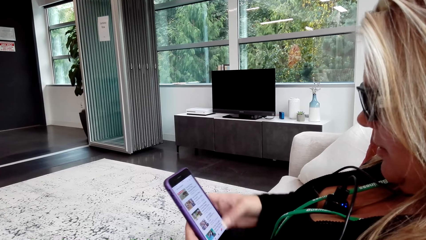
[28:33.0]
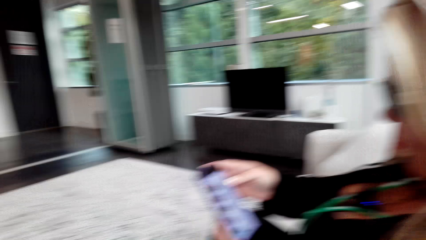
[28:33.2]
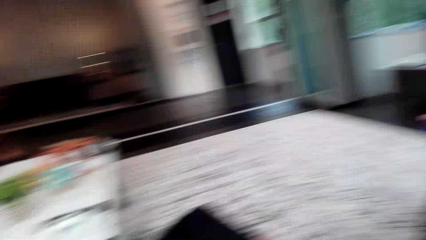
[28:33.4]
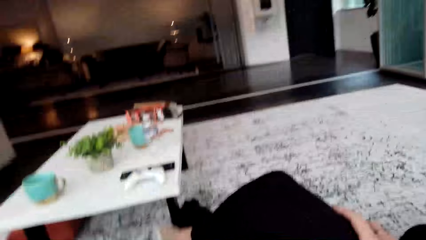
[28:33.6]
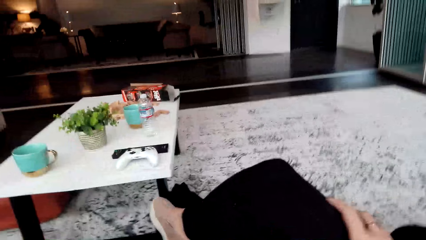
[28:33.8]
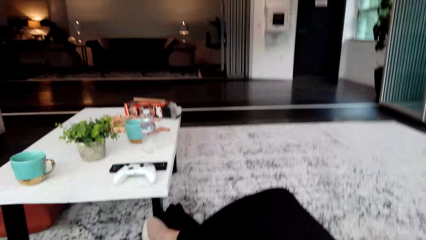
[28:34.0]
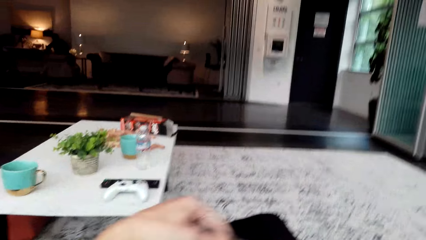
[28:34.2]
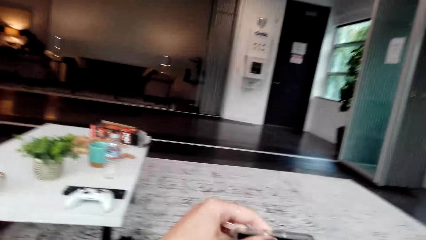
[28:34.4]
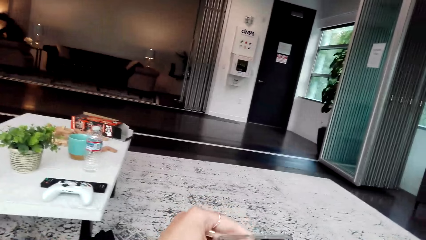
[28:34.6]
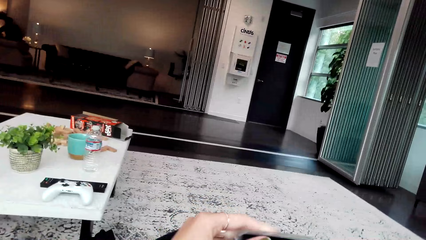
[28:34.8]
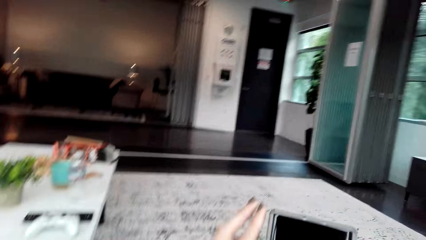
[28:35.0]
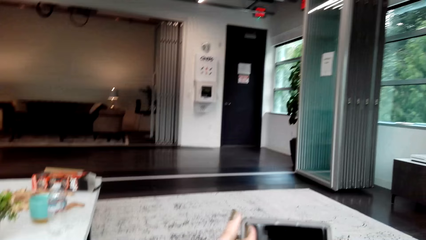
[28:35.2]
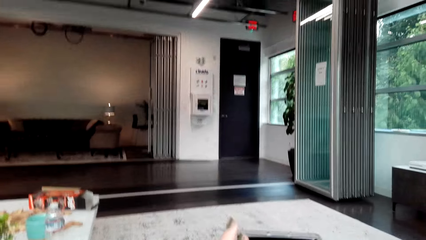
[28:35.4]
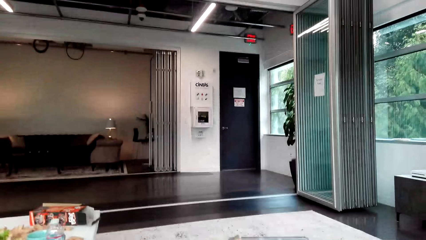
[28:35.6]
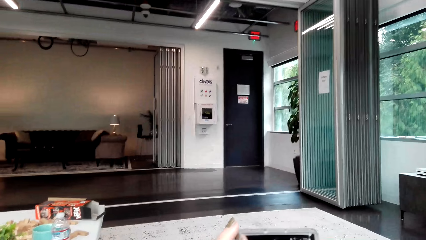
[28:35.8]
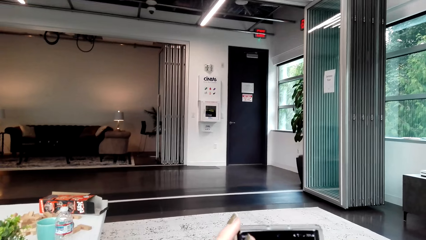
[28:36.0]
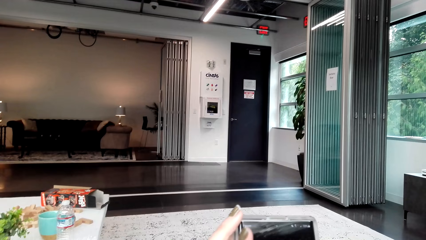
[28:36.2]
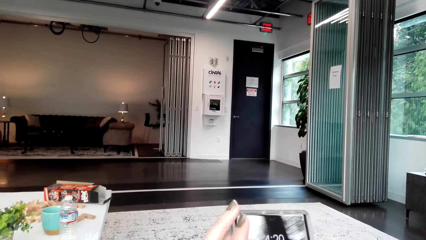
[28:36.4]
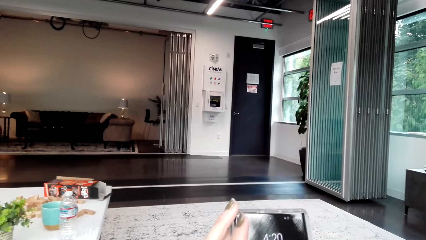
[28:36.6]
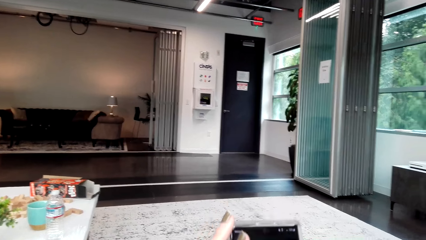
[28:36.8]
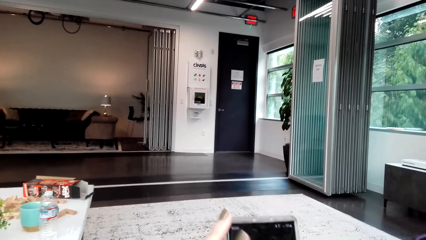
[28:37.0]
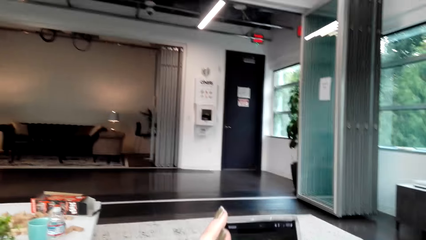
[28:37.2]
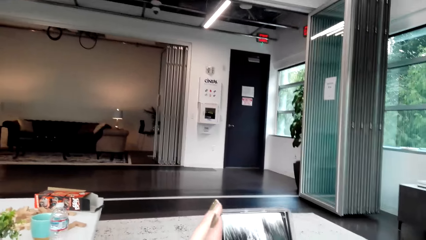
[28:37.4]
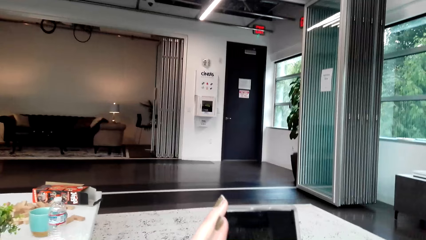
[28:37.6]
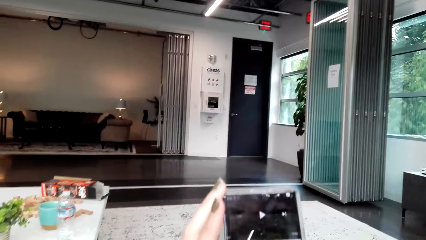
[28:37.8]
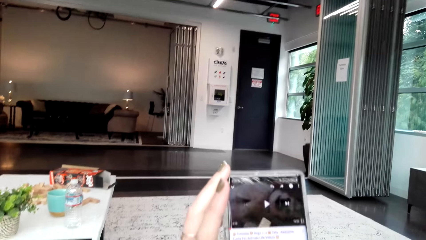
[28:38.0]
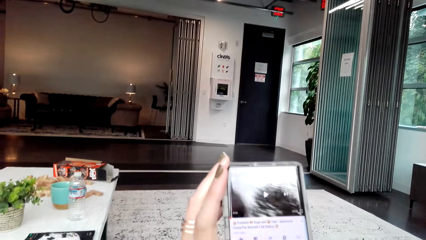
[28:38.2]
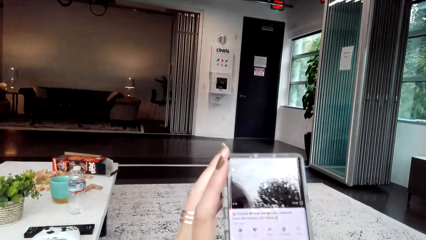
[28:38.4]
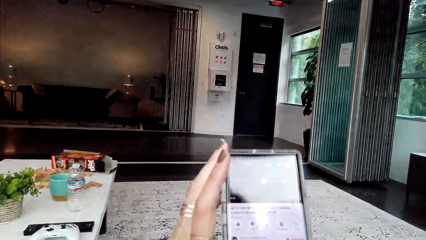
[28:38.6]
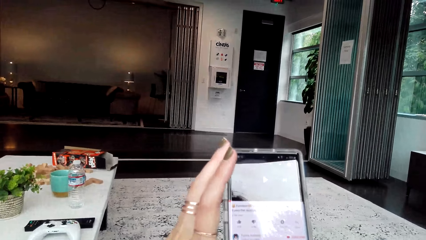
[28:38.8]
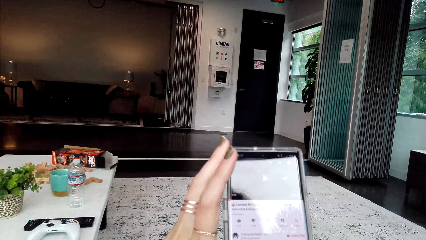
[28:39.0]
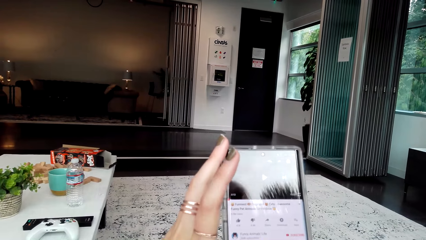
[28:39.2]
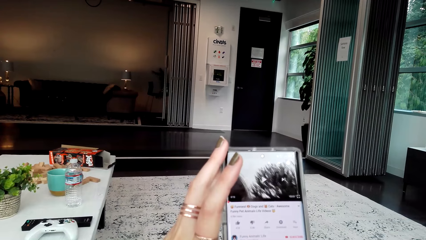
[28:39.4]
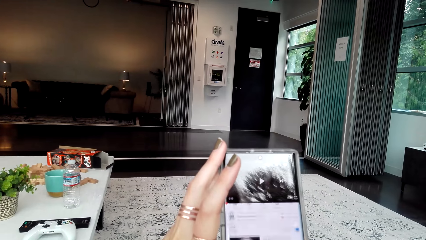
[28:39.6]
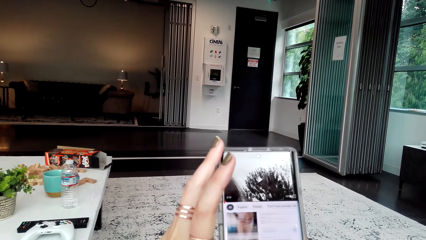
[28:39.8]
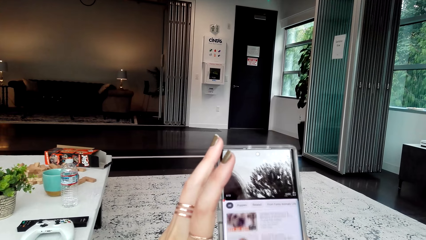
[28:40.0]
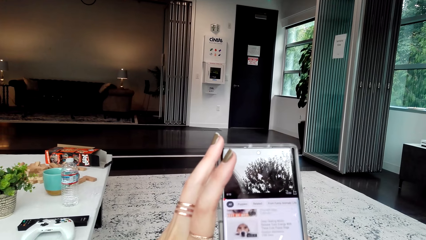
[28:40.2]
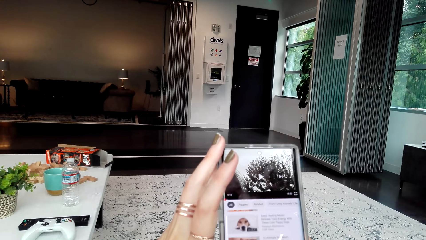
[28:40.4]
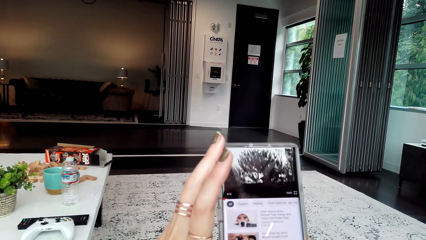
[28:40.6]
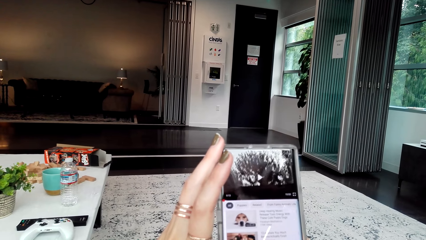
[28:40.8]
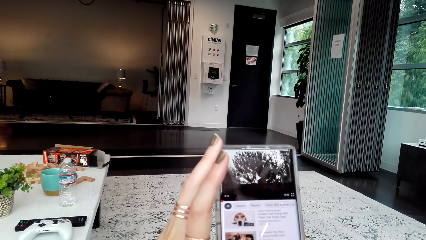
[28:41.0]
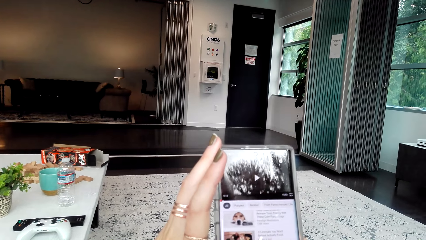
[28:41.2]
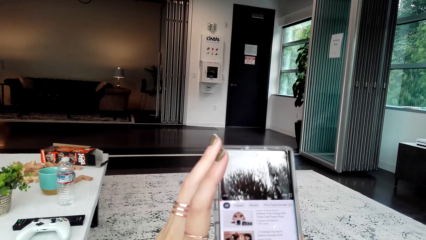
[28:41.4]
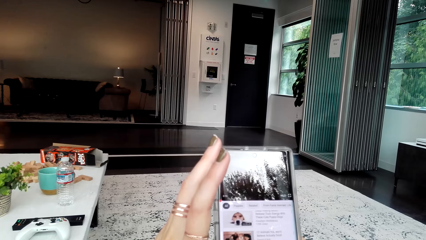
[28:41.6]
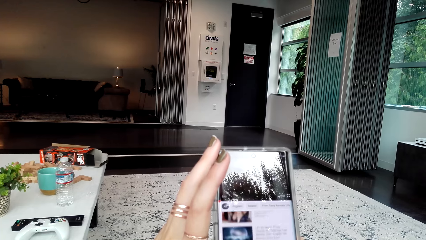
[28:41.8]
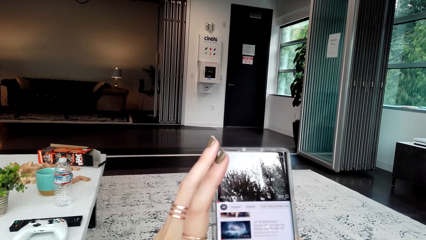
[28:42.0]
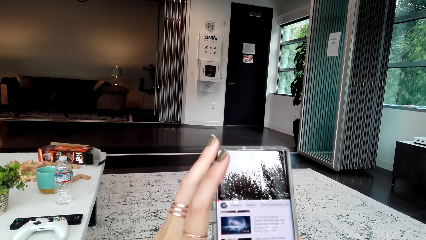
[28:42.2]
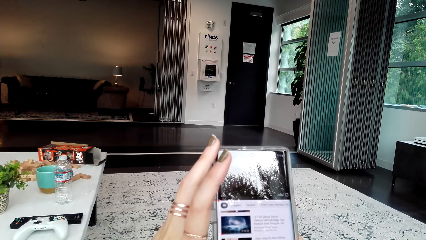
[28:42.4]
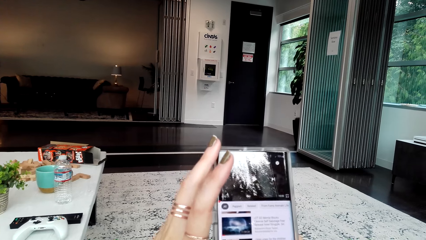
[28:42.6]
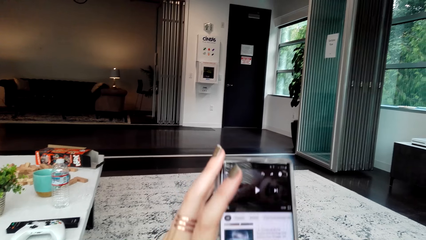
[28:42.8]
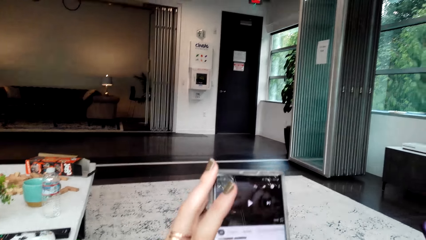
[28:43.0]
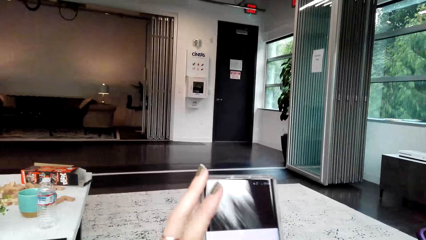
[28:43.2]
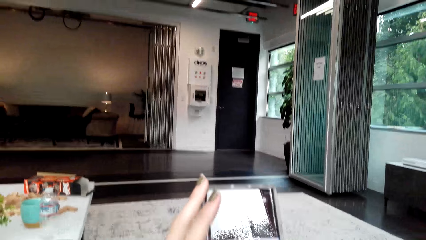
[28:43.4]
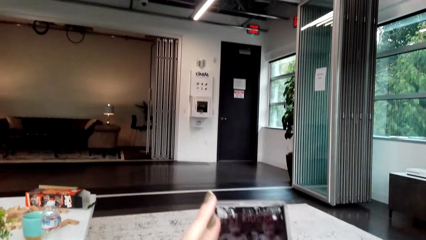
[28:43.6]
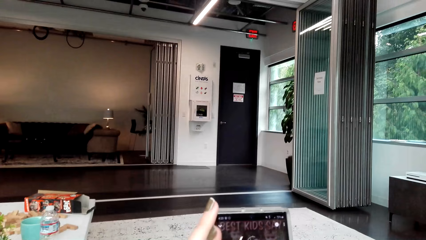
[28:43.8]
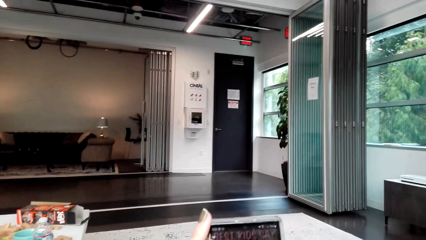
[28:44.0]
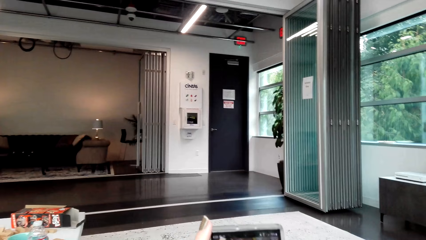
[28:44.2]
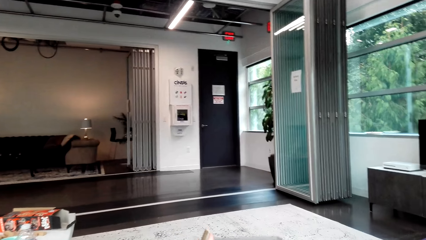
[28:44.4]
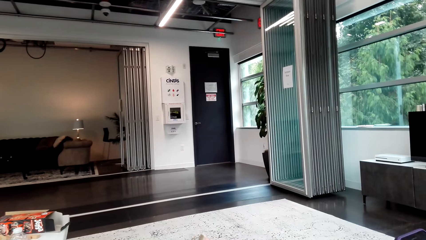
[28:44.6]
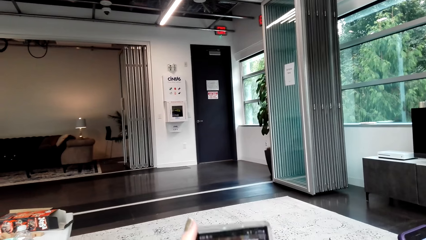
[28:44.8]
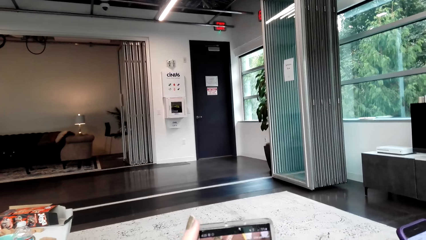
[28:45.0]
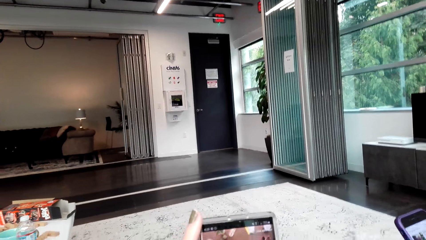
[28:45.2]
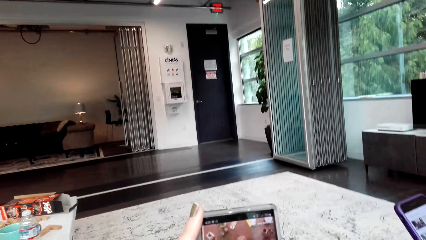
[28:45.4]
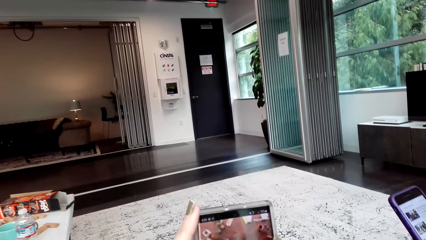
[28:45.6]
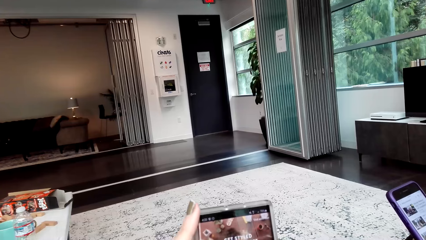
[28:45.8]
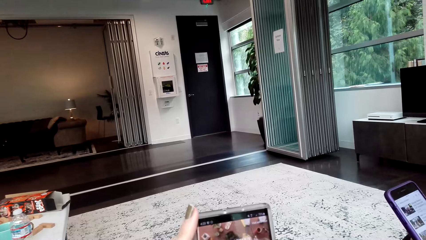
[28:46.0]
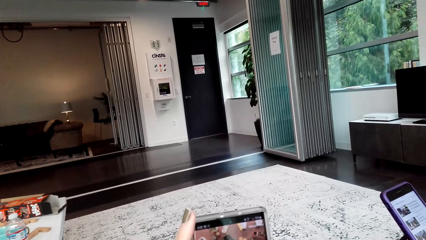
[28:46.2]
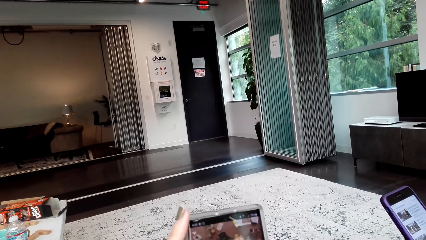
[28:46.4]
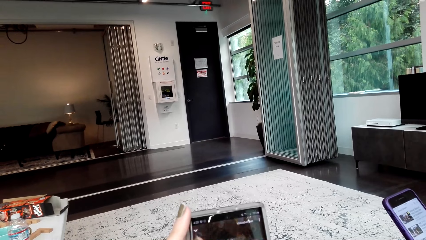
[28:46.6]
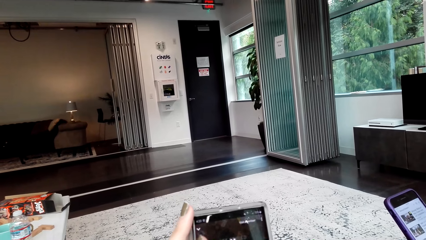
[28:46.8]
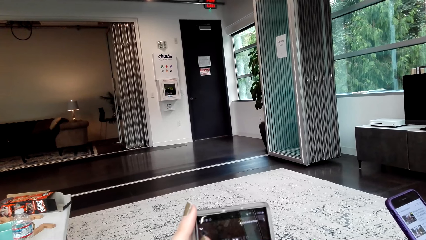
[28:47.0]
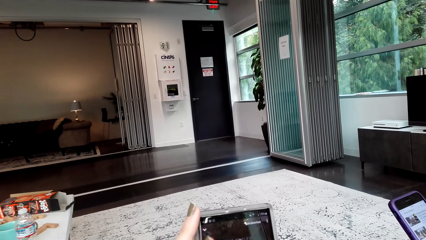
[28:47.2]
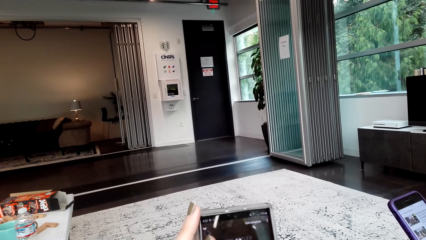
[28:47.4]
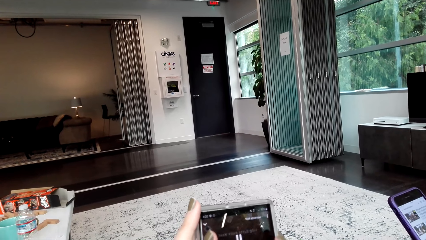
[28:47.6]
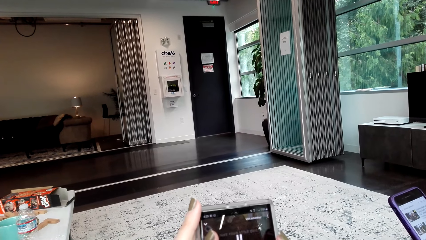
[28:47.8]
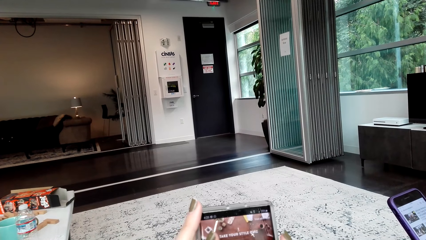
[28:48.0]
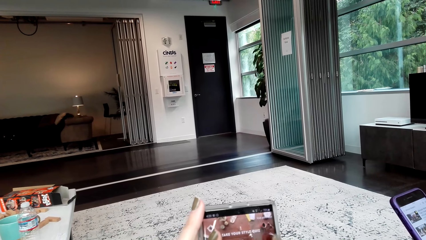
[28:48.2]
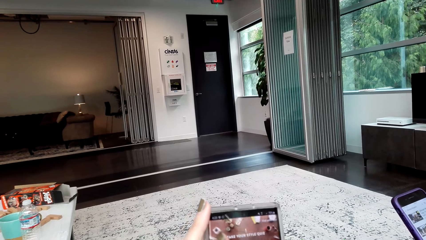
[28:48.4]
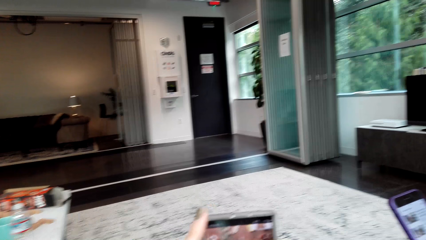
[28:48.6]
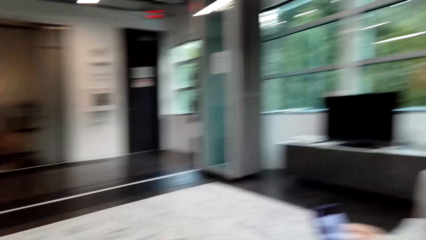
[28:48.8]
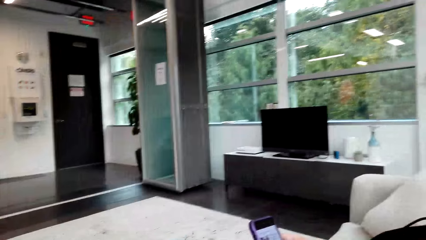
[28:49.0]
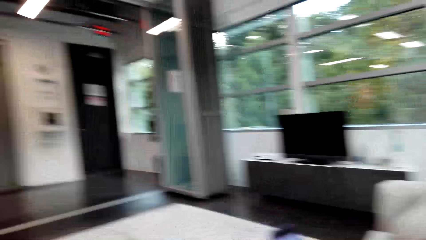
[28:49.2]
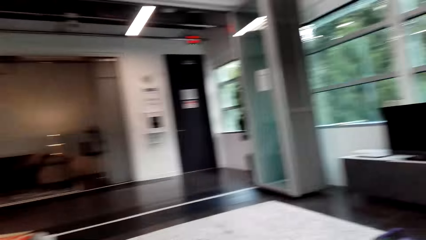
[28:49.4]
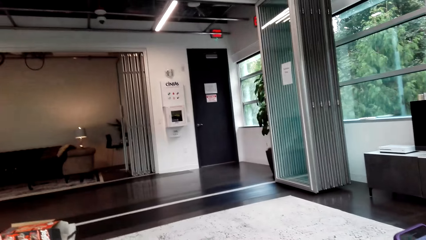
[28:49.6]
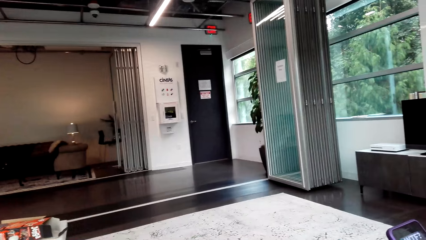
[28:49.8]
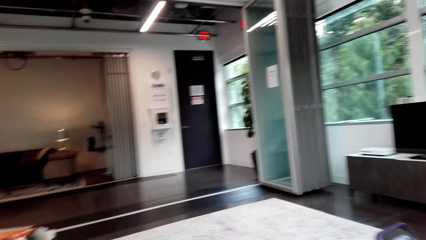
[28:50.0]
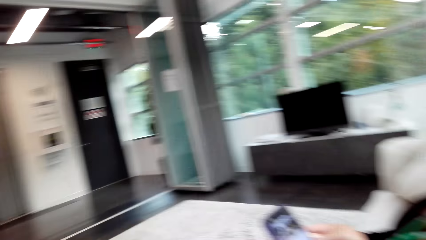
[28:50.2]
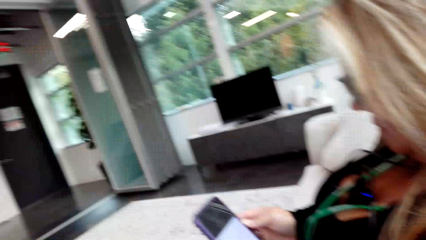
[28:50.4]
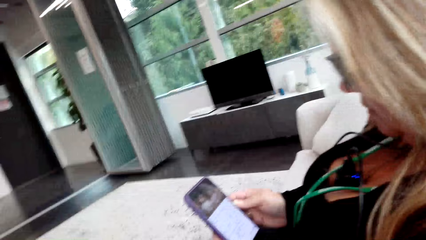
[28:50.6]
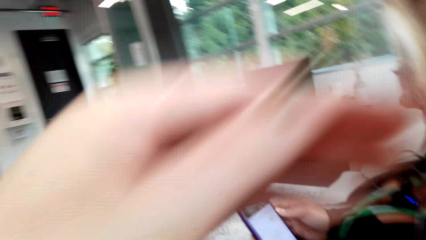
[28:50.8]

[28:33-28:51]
The camera wearer stares around in the room and talks to the woman. They take her phone, use her phone and scroll up the videos. They converse with the woman. They look around.
